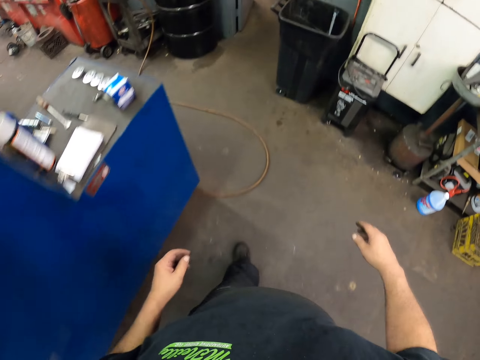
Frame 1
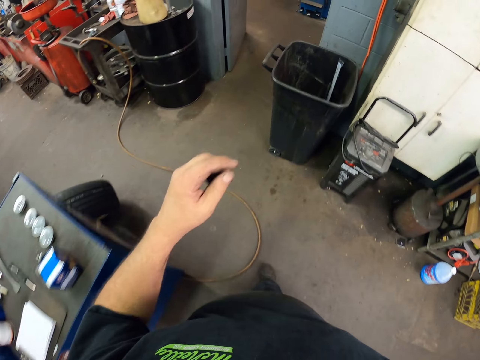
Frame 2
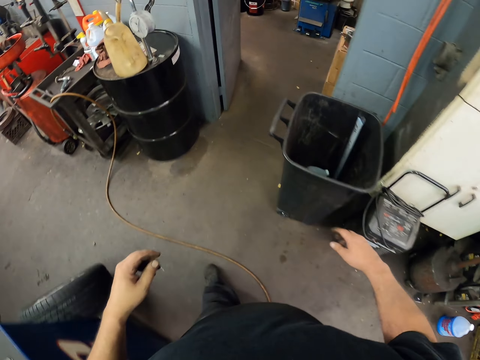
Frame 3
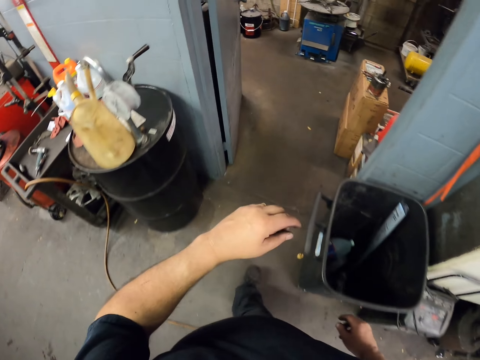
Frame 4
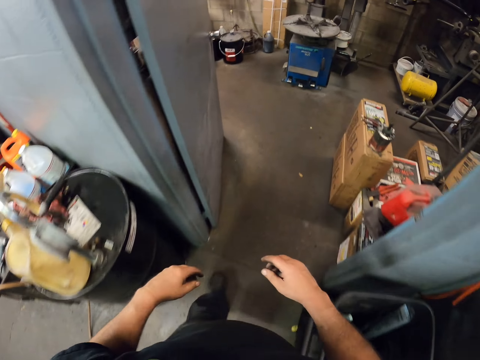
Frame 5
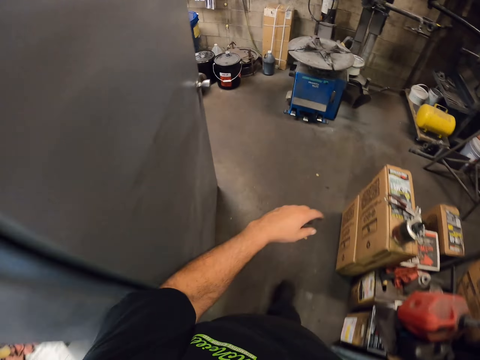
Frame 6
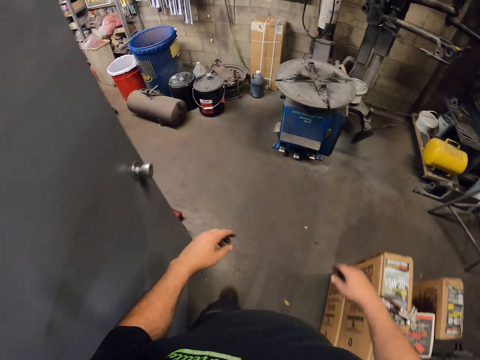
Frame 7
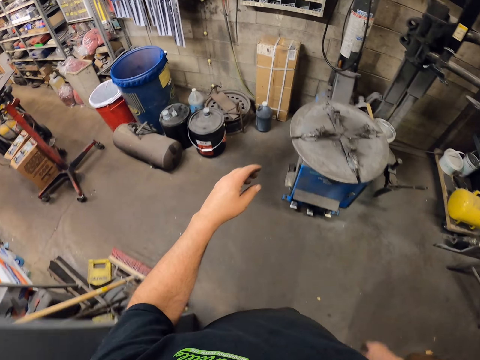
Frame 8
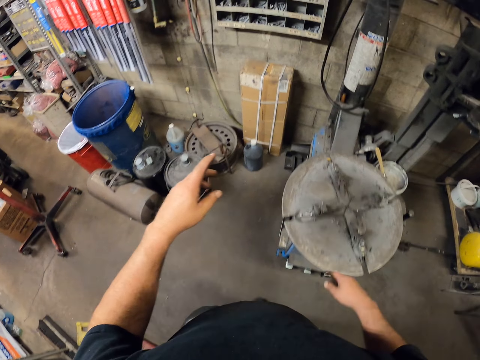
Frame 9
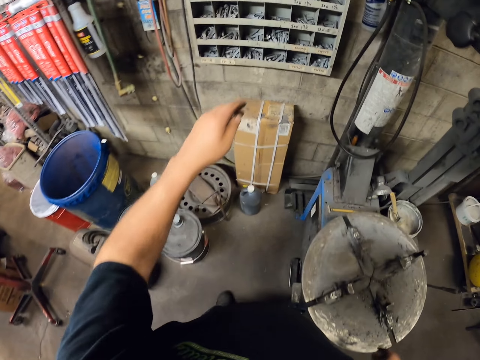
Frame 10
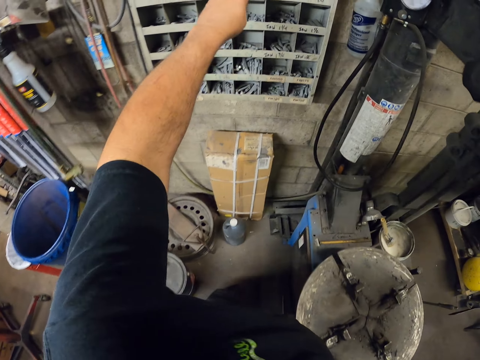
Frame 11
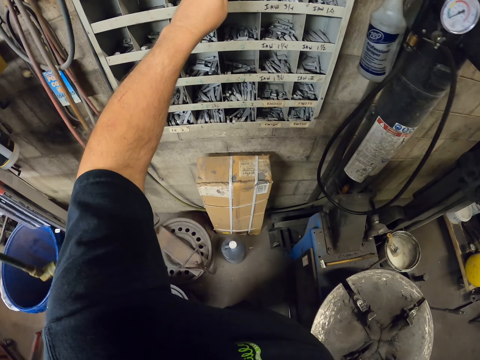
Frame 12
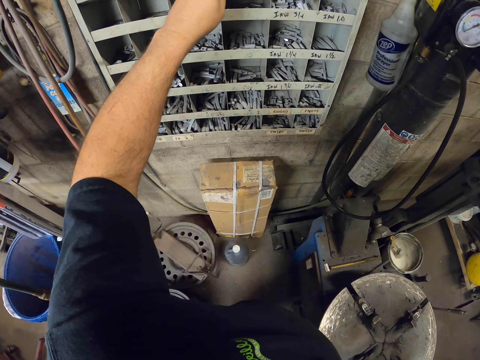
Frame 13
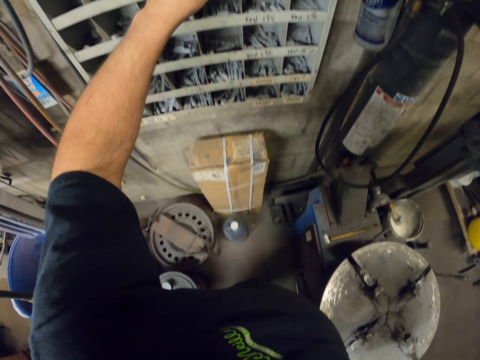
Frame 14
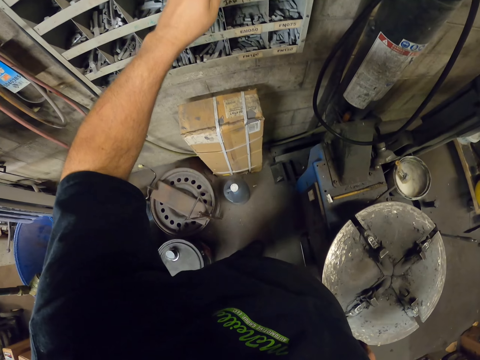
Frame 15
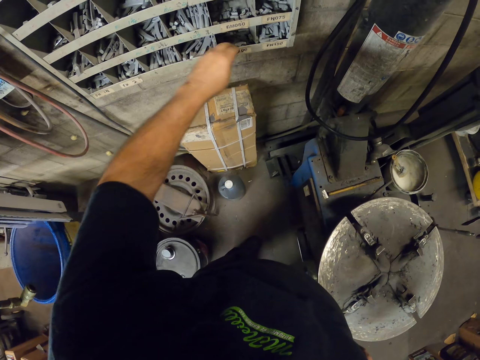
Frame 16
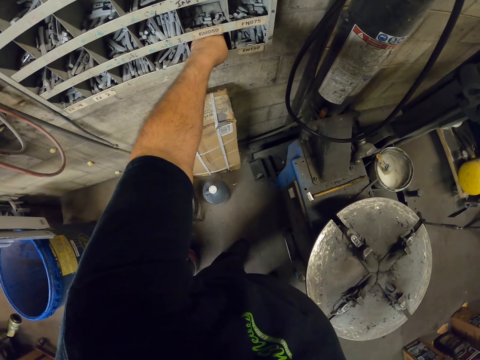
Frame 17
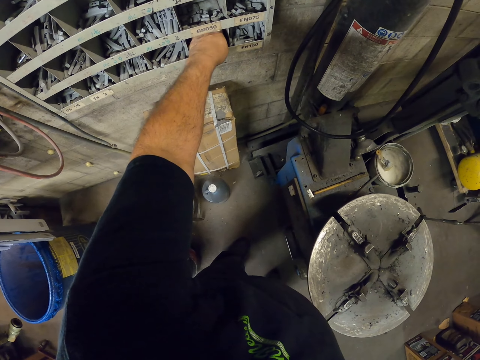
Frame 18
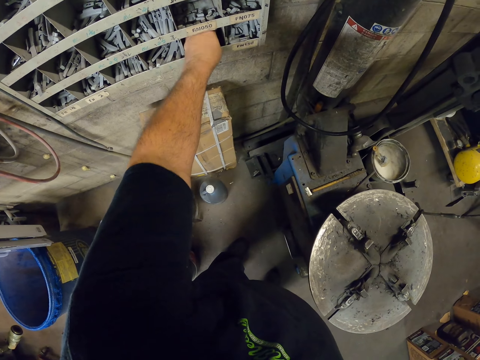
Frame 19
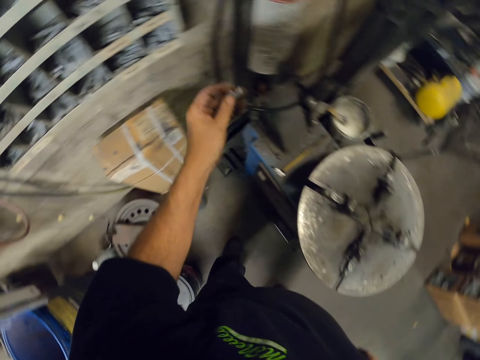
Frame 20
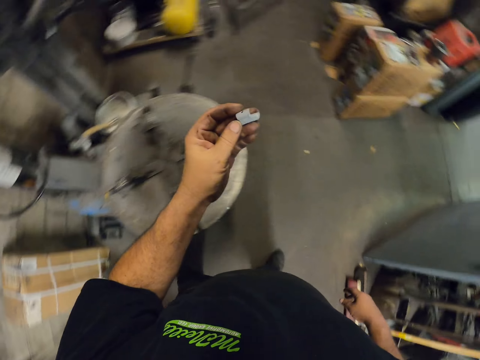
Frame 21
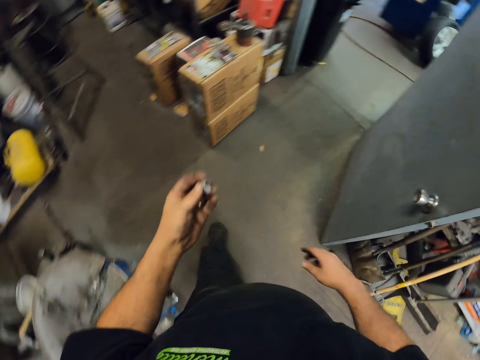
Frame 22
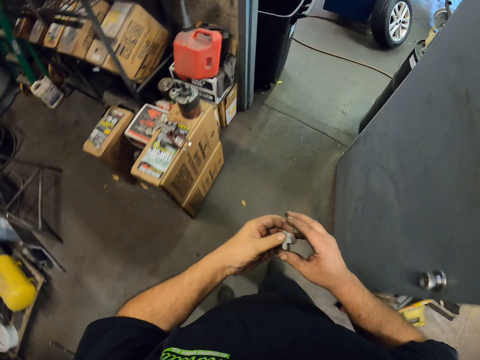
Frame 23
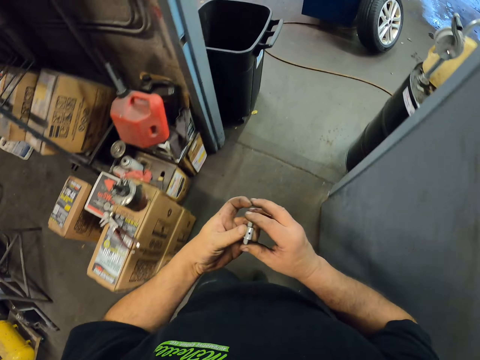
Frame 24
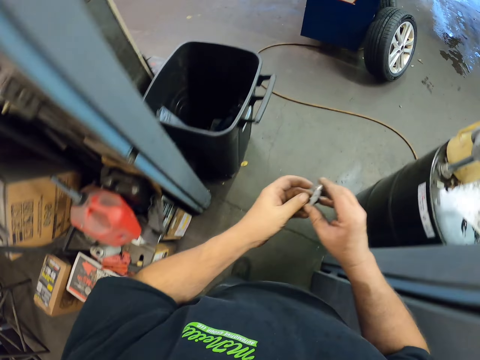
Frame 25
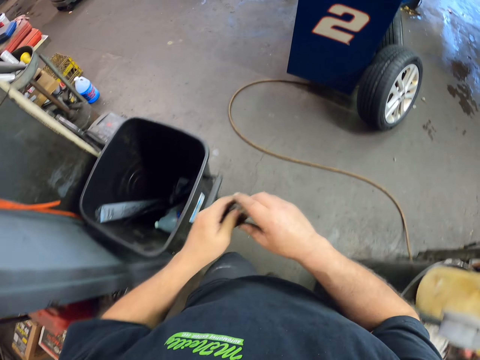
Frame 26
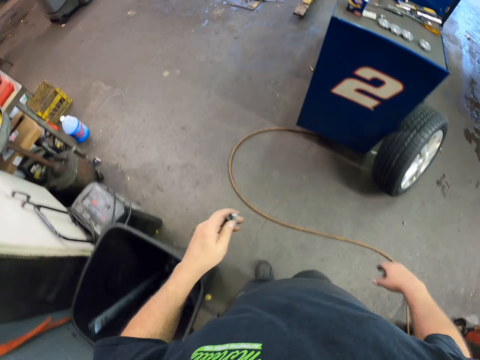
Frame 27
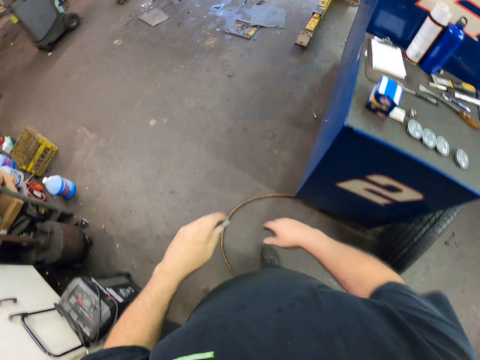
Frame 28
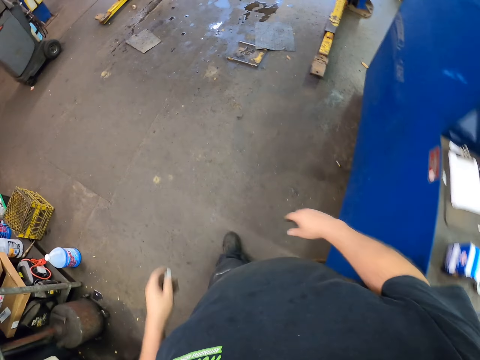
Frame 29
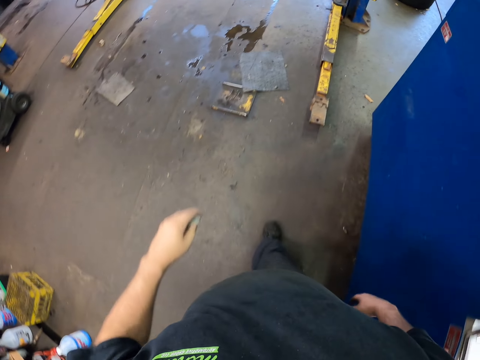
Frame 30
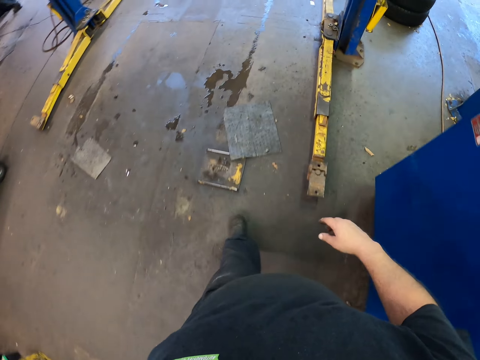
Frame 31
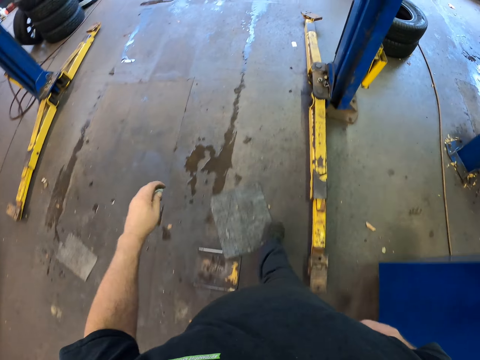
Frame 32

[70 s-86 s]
The camera wearer looks at the shelves. They place a hand on the shelf. They pick a wheel clip from the shelf. They walk around the garage. They hold the wheel clip with both hands.

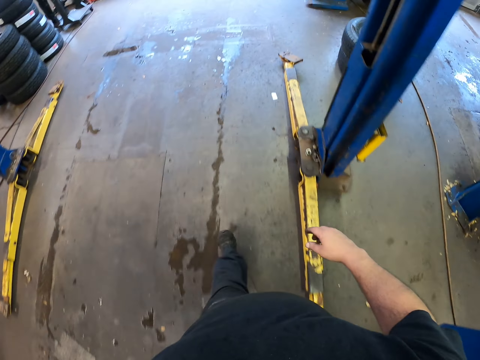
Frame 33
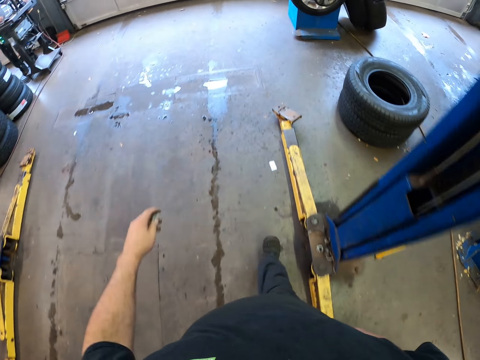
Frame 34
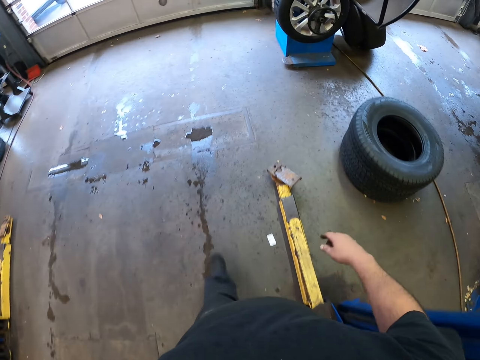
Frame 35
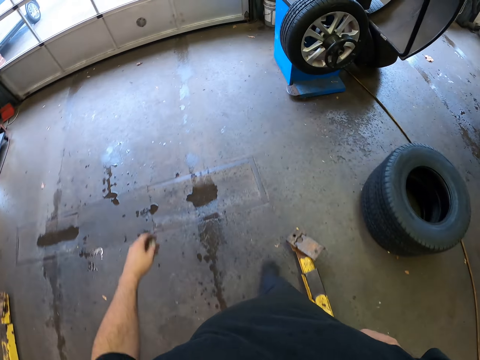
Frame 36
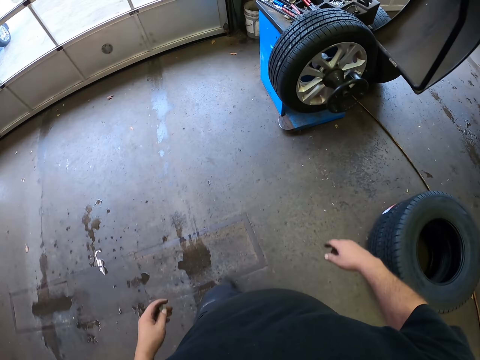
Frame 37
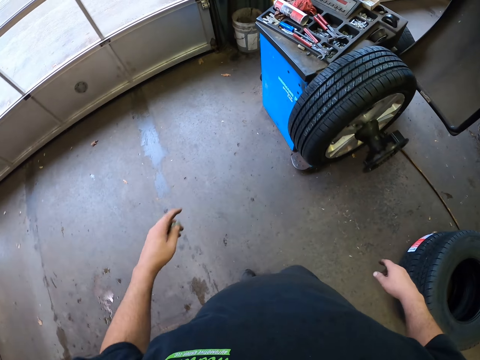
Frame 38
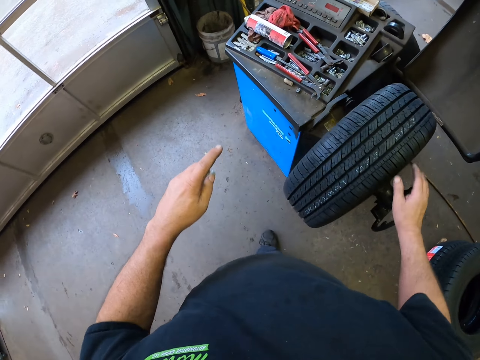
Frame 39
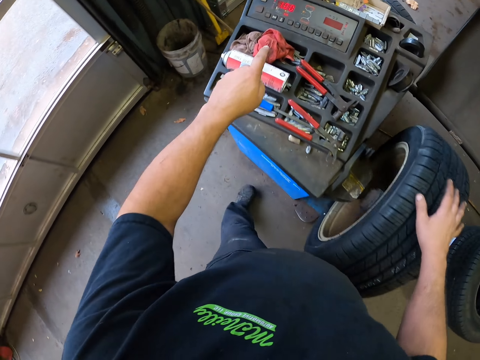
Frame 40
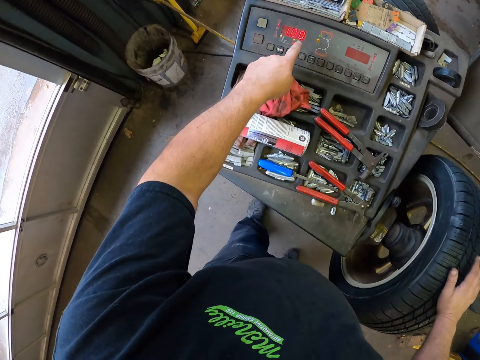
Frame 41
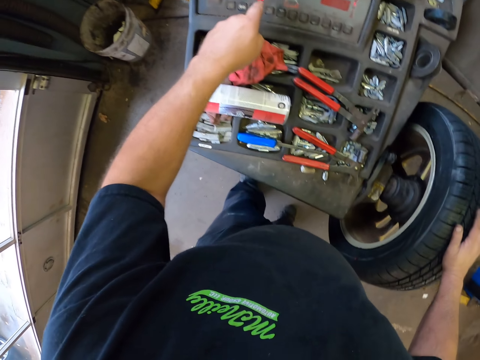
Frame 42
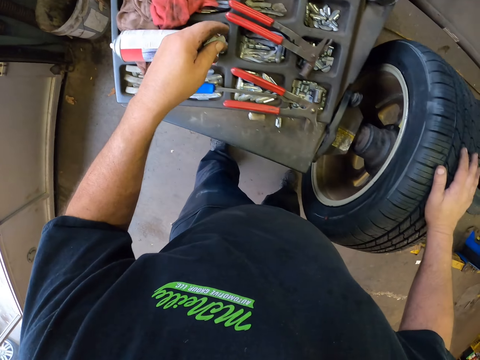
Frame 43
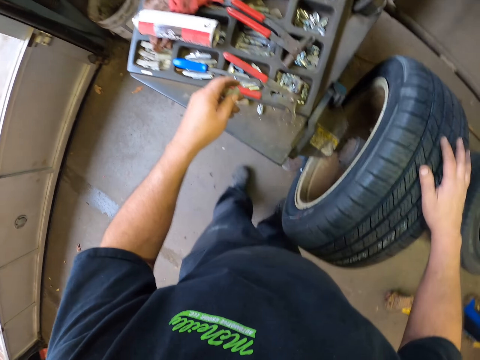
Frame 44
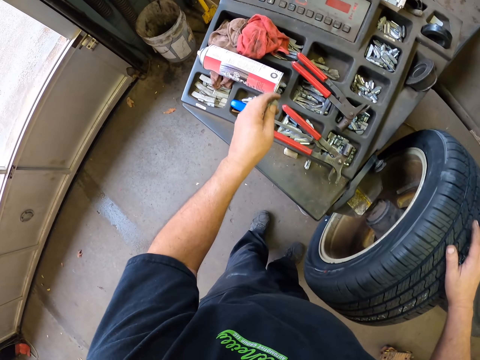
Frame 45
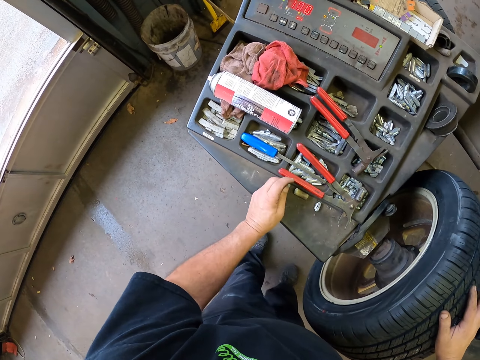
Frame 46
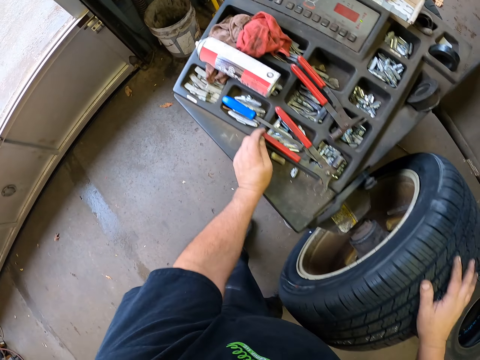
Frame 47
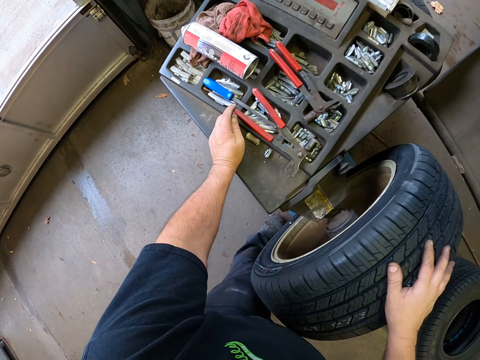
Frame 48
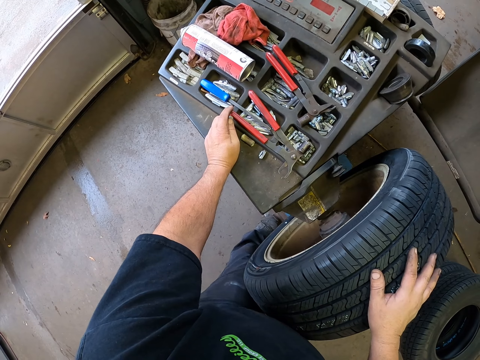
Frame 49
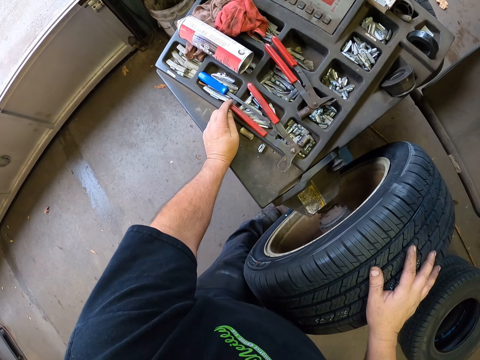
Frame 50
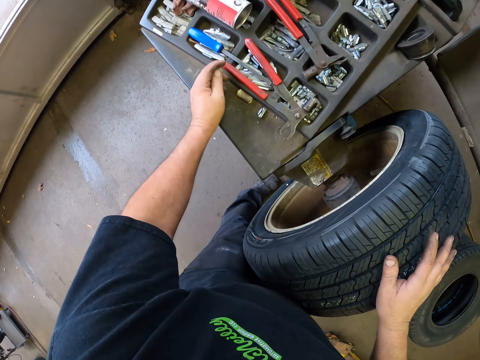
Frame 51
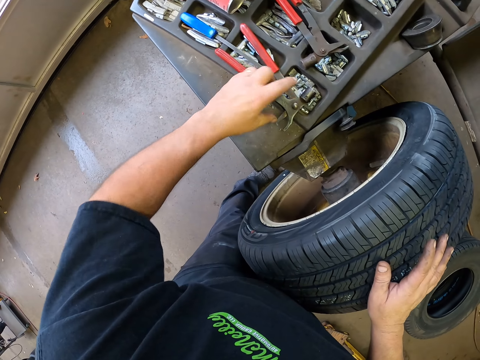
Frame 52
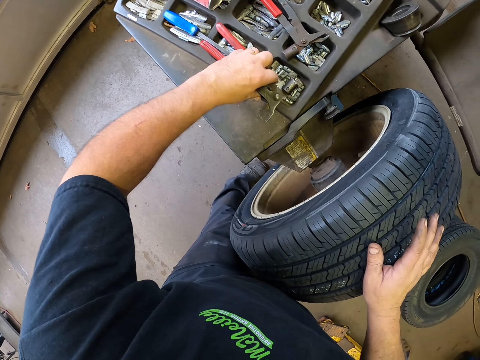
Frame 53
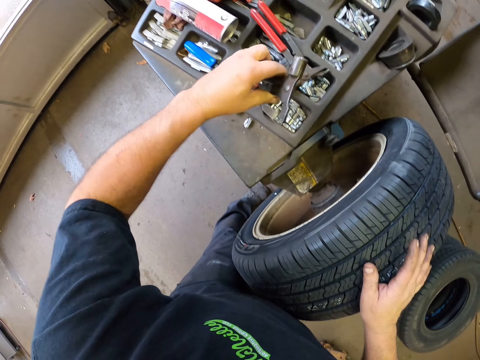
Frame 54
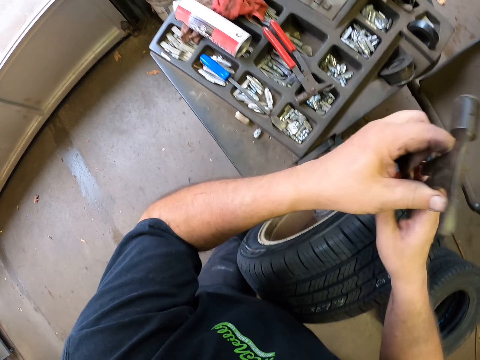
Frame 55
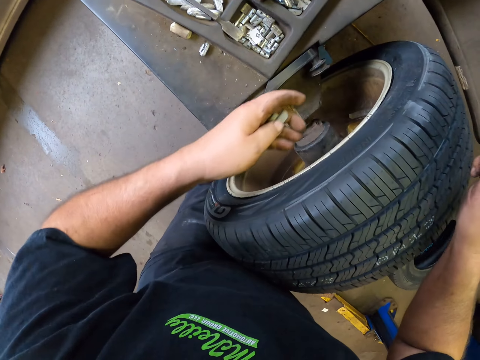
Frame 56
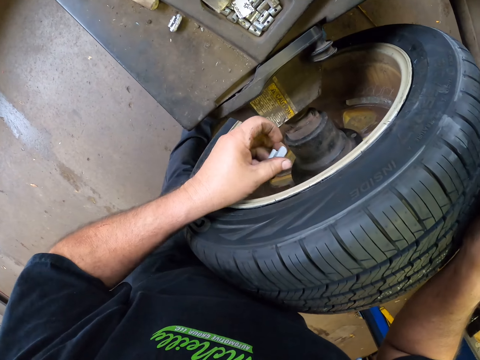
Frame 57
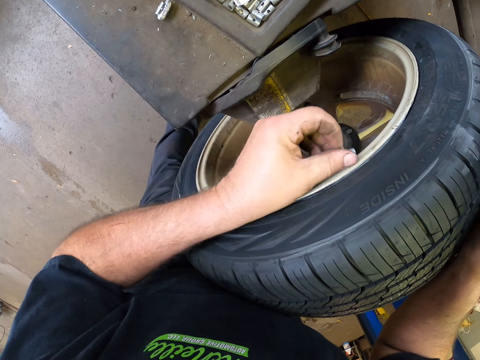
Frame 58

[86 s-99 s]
The camera wearer places a hand on the wheel. They turn off the tire machine. They click on the machine. They place a hand on the table. They pick the percussion tool or wheel weight from the machine. They place the percussion tool on the other hand.
